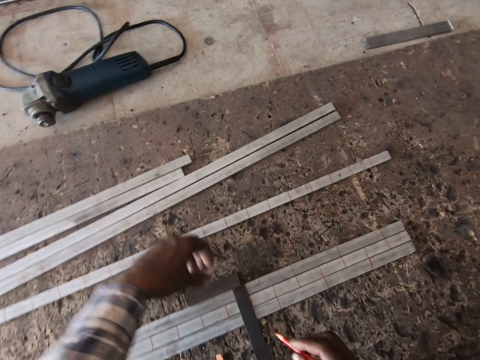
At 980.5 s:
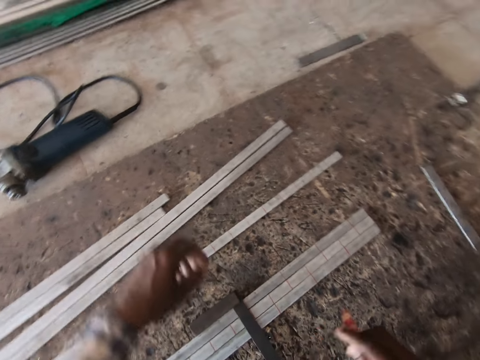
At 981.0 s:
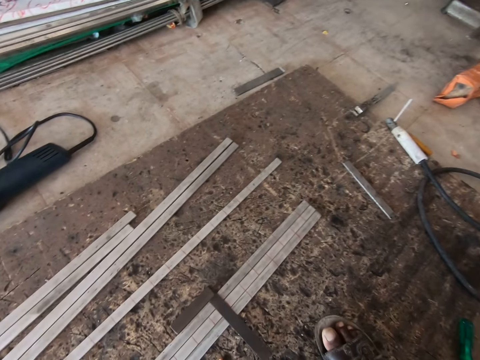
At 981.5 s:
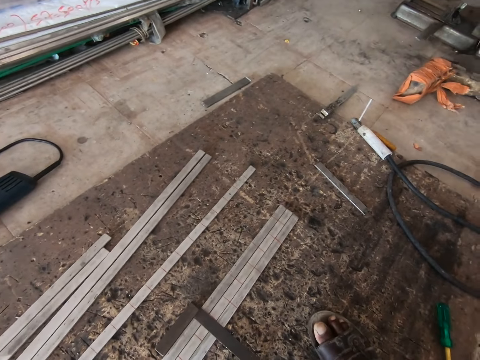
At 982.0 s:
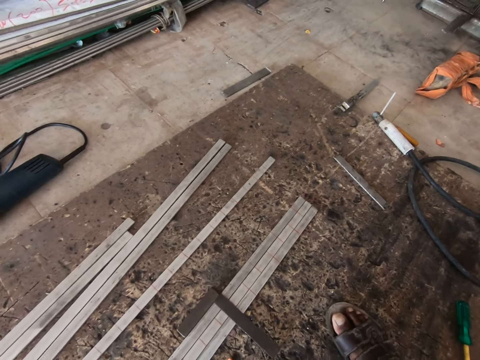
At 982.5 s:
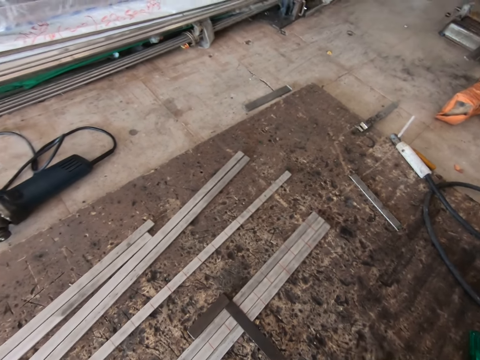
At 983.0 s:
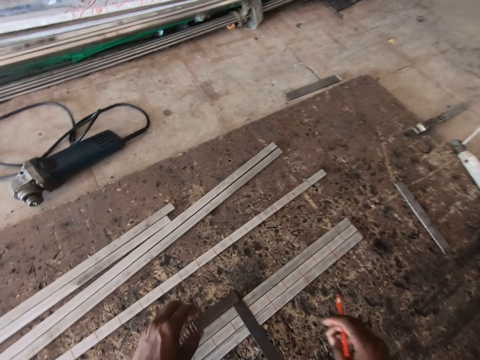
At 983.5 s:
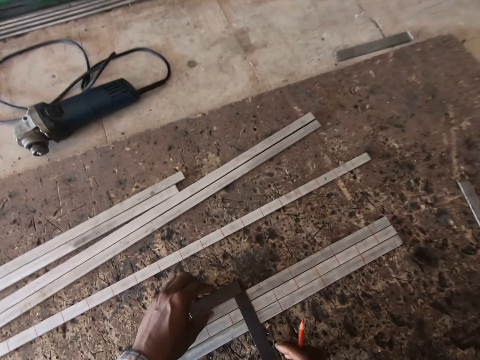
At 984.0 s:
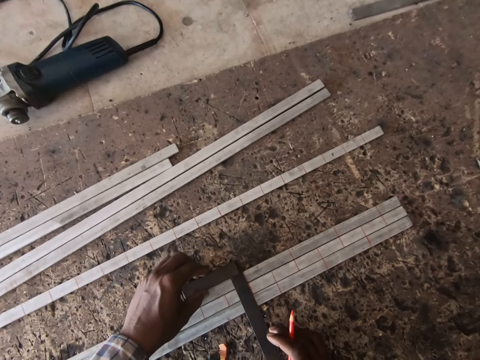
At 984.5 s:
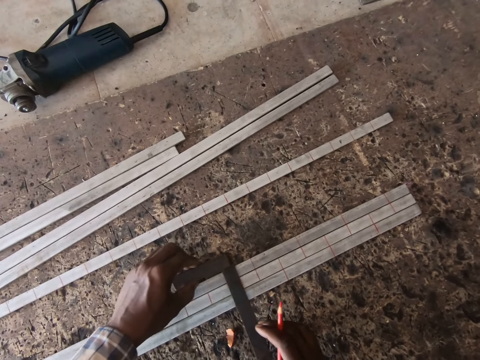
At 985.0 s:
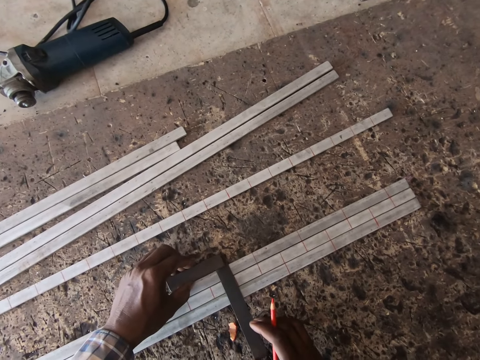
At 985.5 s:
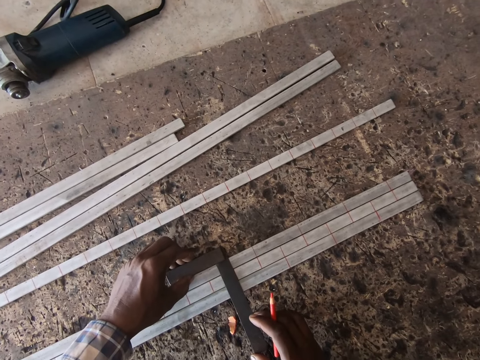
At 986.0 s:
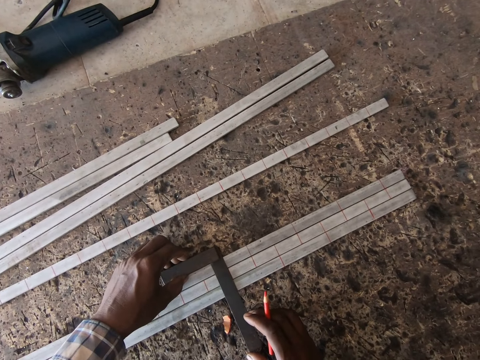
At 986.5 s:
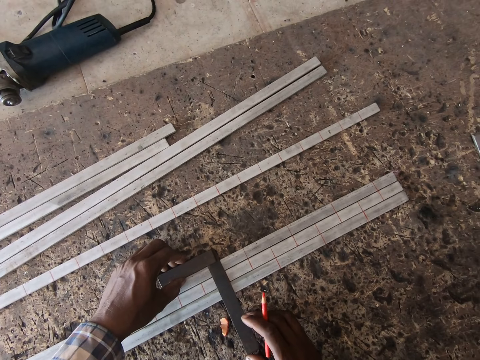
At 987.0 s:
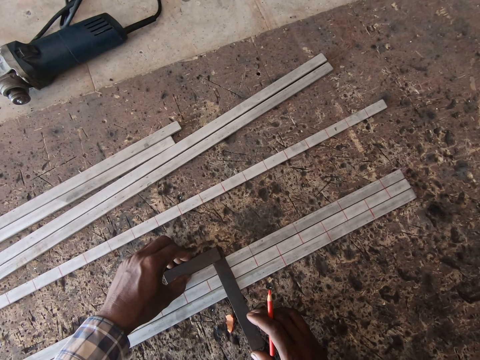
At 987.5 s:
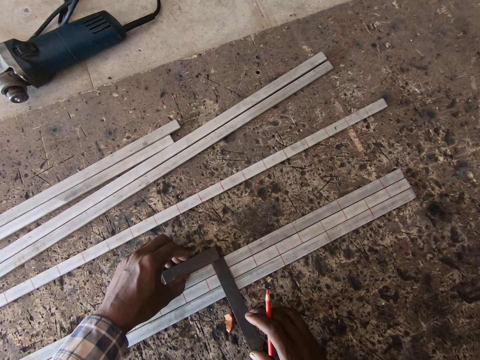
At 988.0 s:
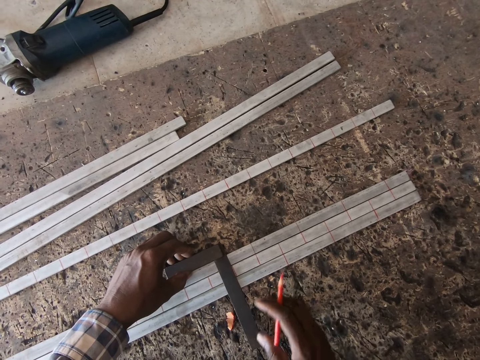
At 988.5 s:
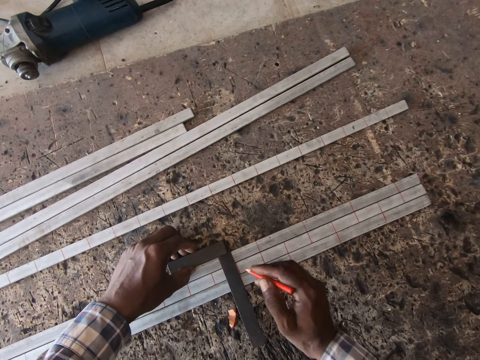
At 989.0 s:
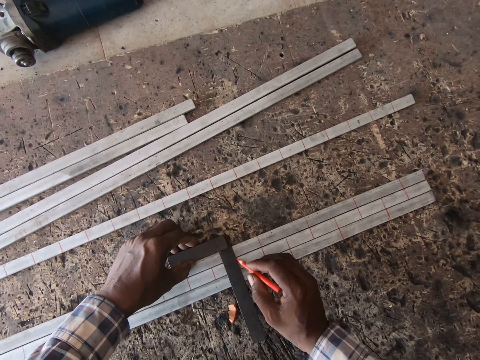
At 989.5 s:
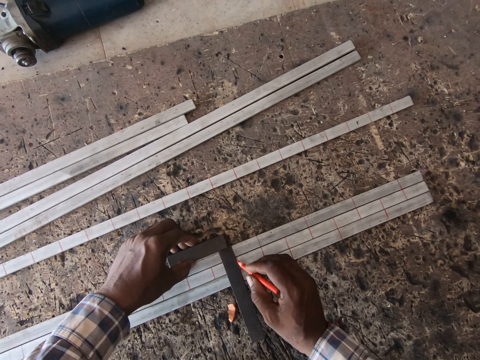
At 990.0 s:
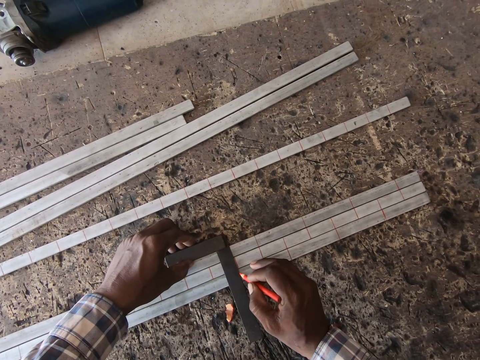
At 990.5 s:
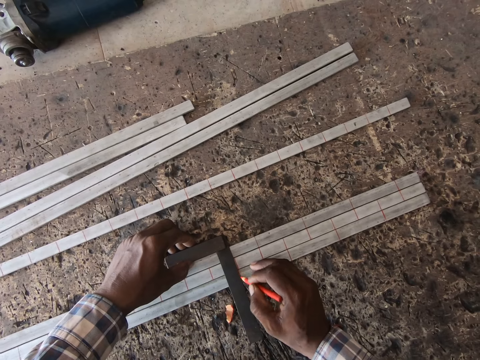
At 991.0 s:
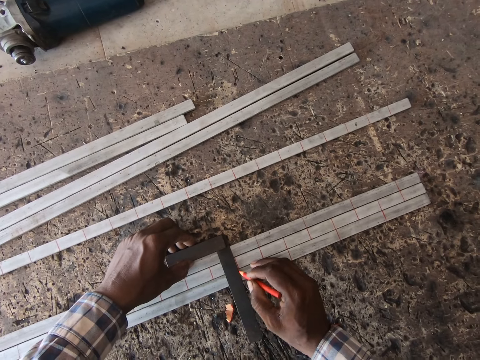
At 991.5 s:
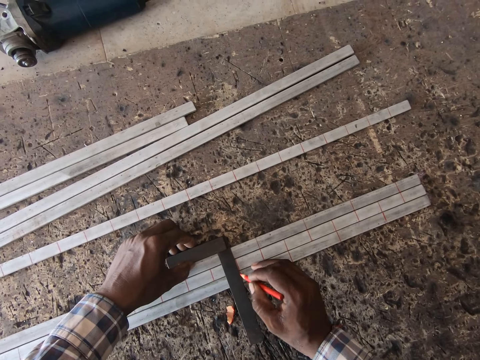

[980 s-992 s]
The camera wearer adjusts his posture. He moves the meter rule on the iron rods on the floor with his hands. He marks the iron rods on the floor with the marker in his right hand.

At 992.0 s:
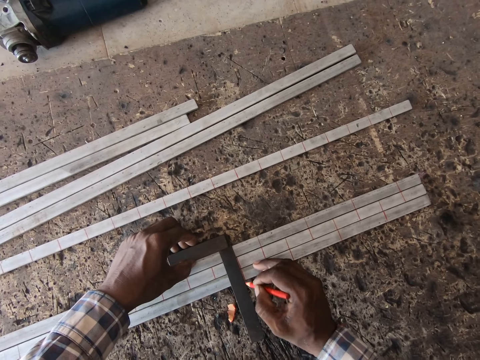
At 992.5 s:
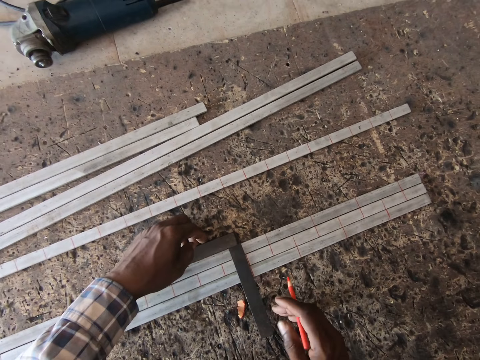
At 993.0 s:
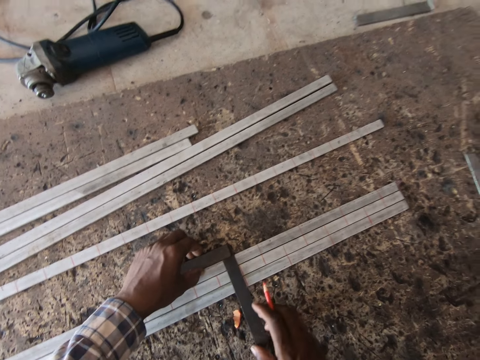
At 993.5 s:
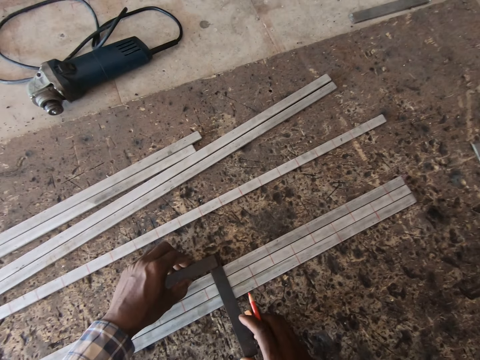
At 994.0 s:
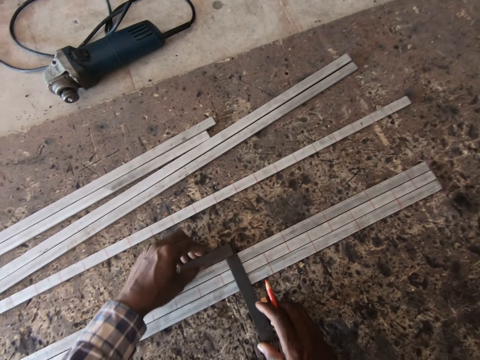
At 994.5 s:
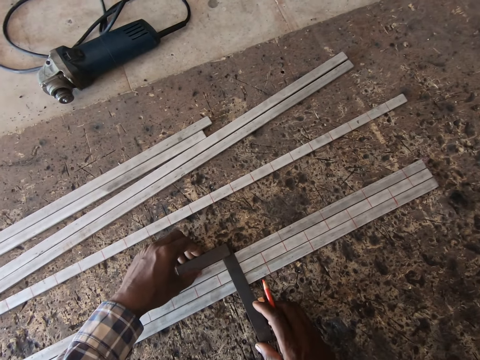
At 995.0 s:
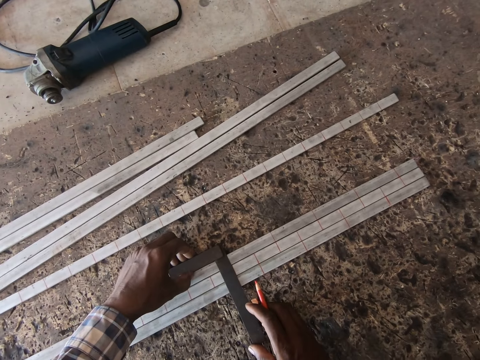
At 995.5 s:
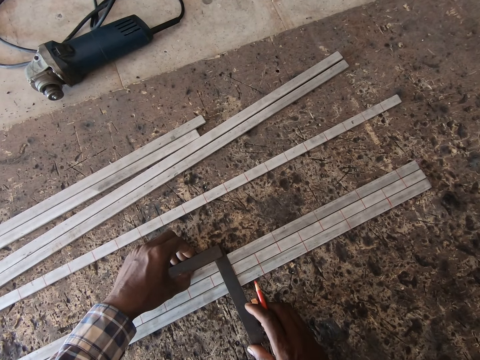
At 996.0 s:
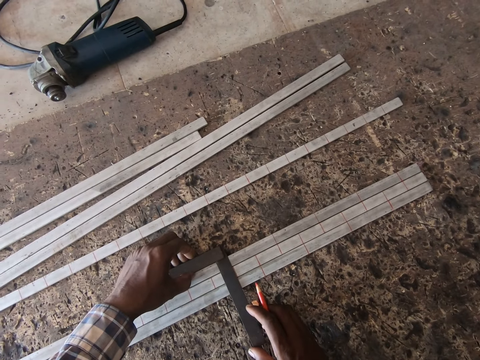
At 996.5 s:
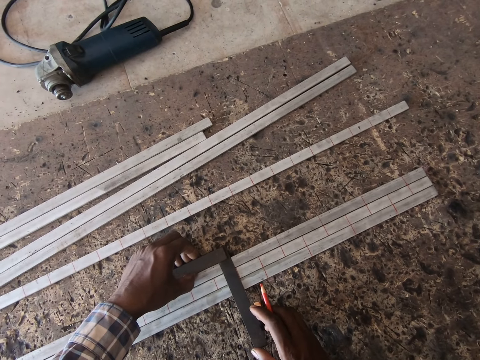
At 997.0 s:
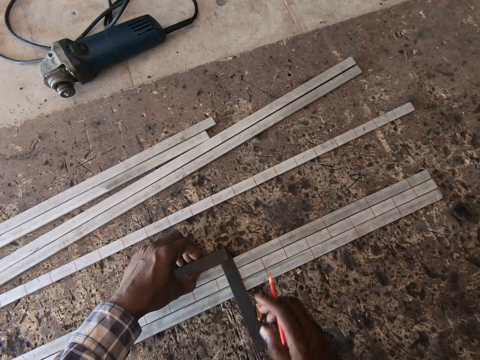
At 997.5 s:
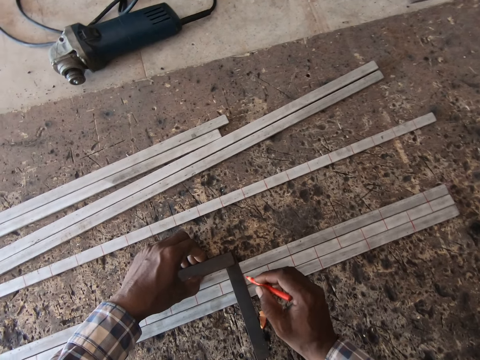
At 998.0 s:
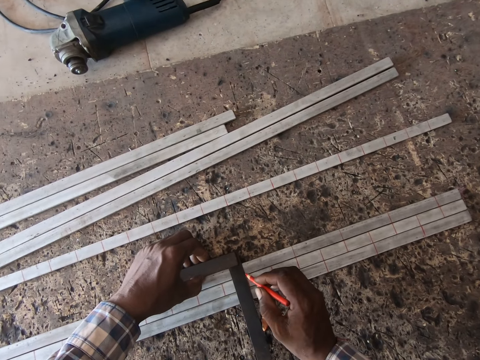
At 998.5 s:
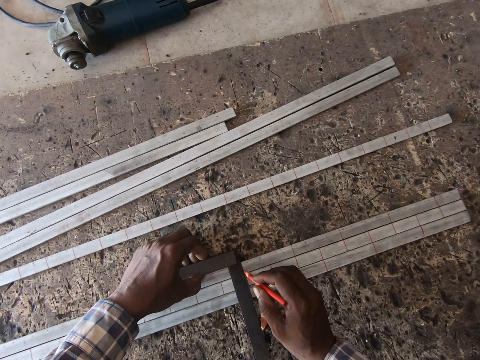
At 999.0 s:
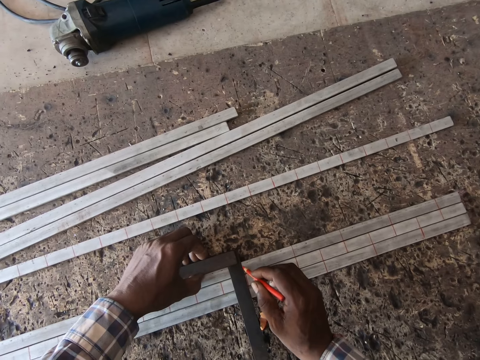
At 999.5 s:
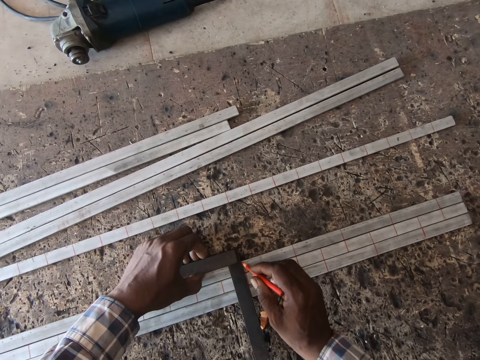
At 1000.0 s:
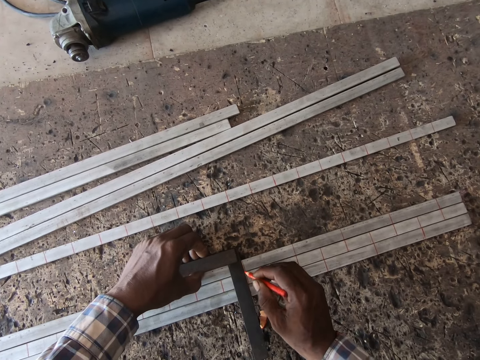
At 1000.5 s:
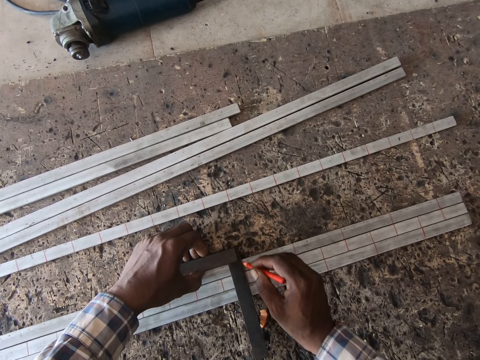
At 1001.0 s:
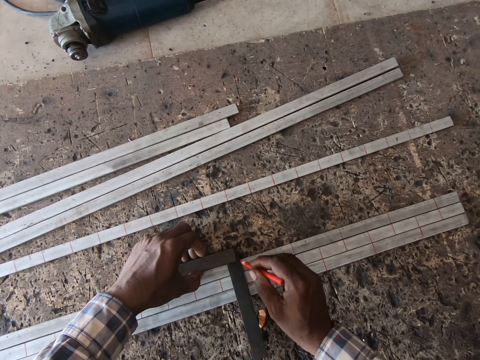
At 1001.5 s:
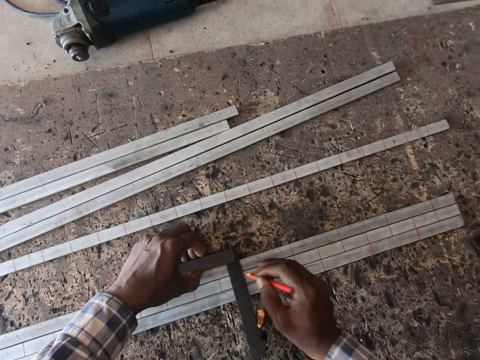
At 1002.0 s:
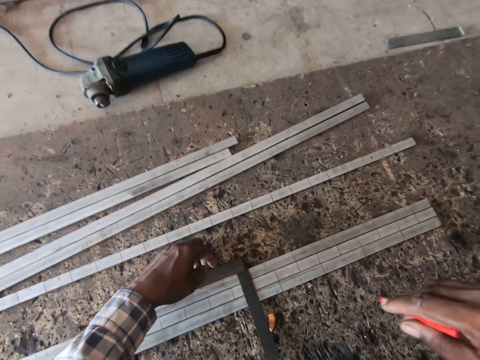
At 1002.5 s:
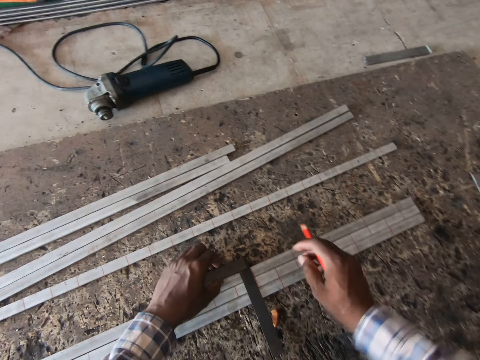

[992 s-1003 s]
The camera wearer moves the meter rule on the iron rods on the floor with his hands. He marks the iron rods on the floor with the marker in his right hand.

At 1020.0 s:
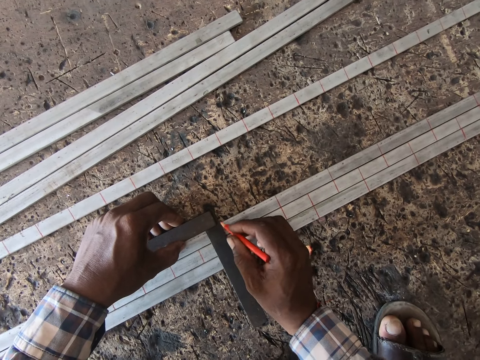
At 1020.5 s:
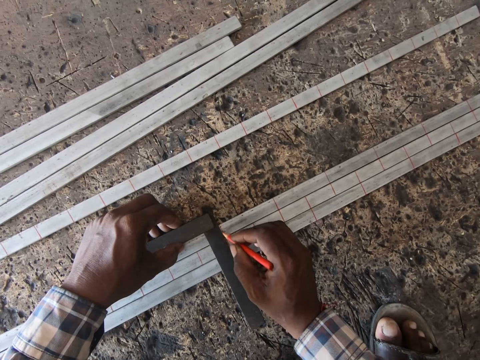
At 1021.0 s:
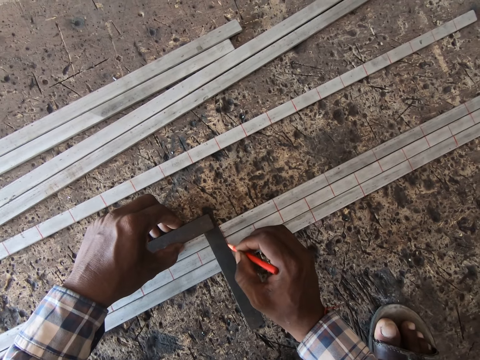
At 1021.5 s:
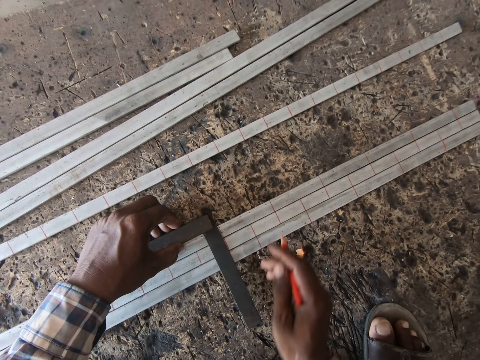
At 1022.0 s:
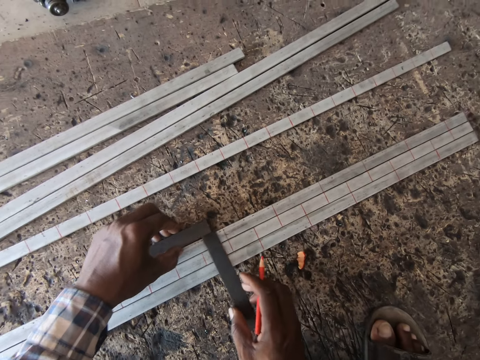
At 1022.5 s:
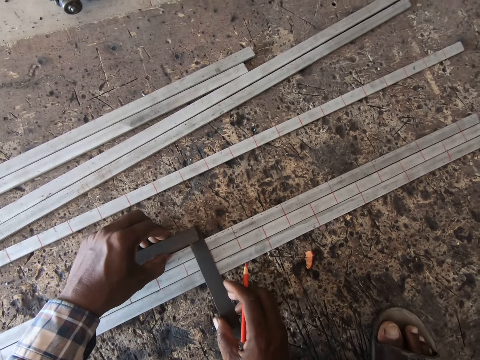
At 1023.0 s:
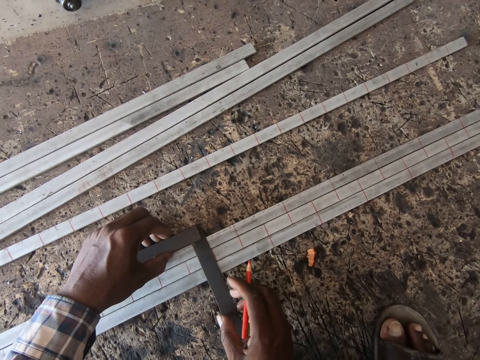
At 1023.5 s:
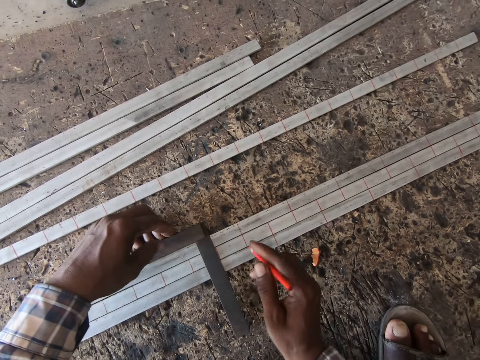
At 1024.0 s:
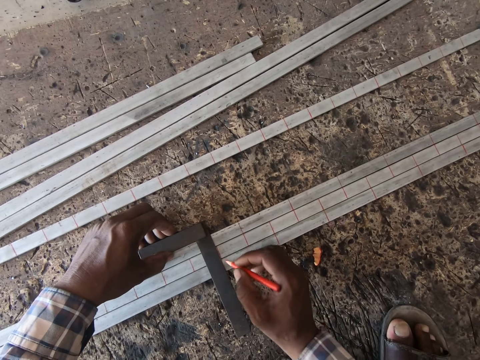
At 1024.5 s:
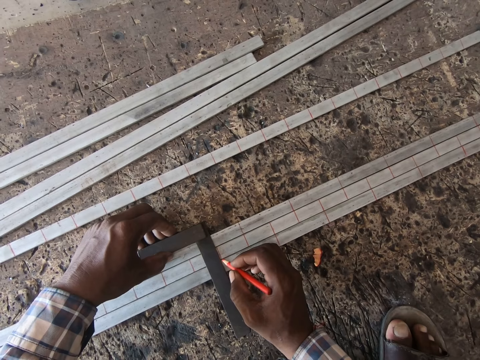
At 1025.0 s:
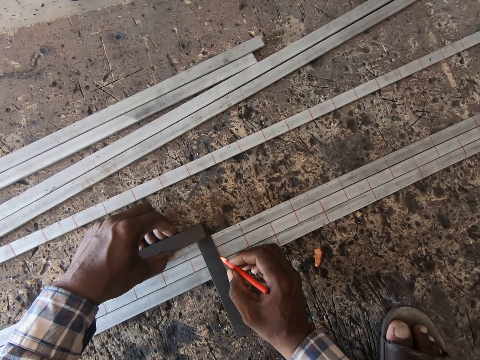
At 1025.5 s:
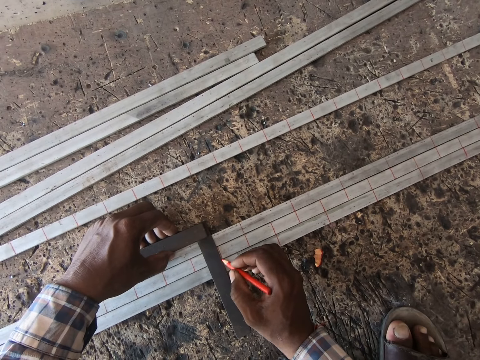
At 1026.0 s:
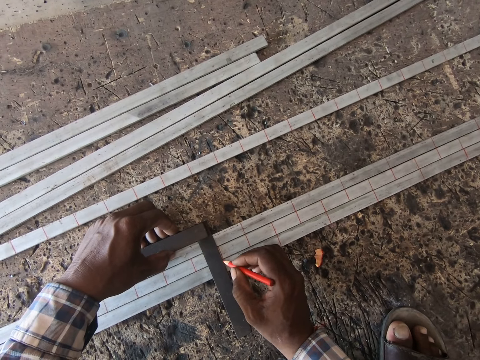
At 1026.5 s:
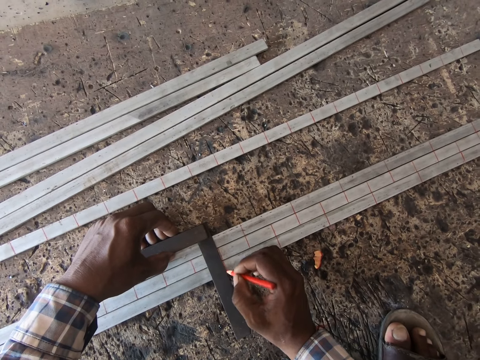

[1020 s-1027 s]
The camera wearer moves the meter rule on the iron rods on the floor with his hands. He marks the iron rods on the floor with the marker in his right hand.
